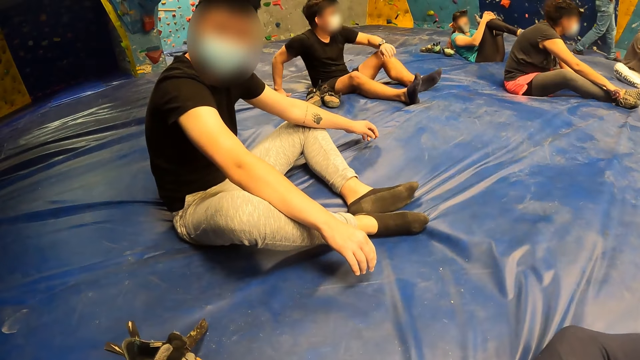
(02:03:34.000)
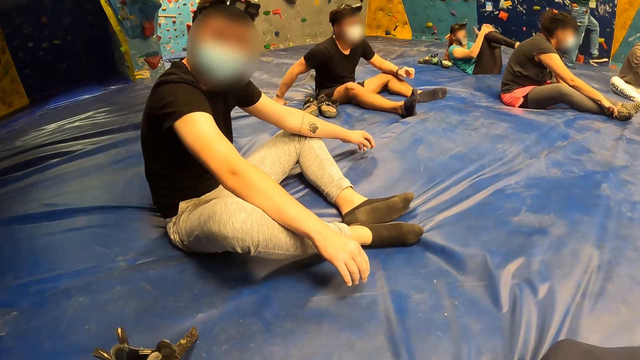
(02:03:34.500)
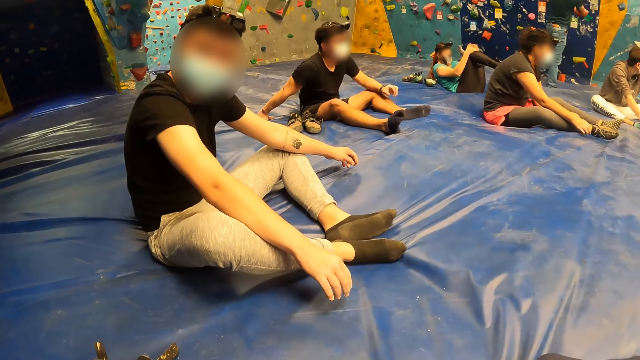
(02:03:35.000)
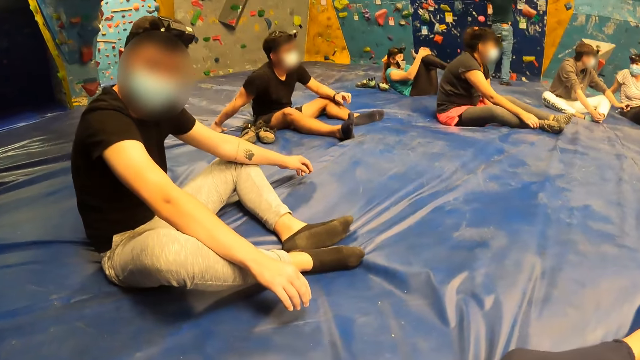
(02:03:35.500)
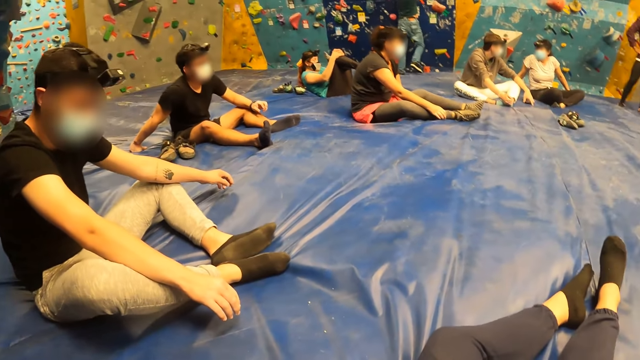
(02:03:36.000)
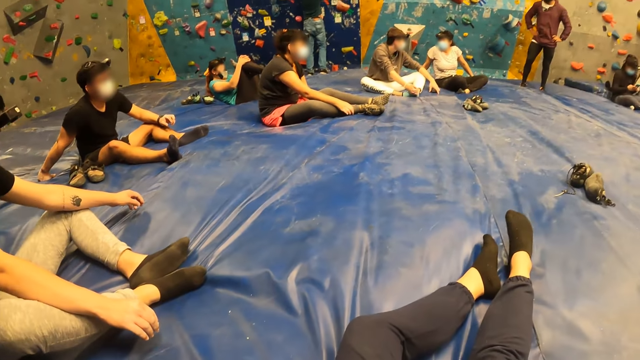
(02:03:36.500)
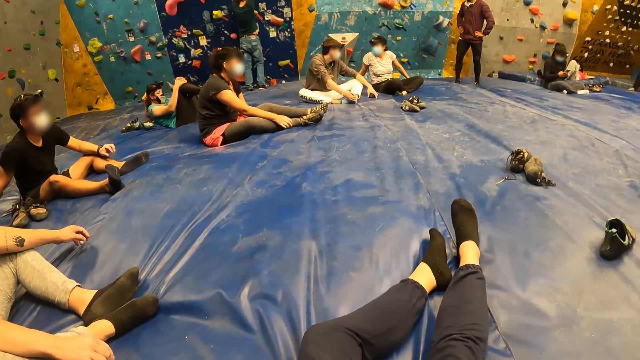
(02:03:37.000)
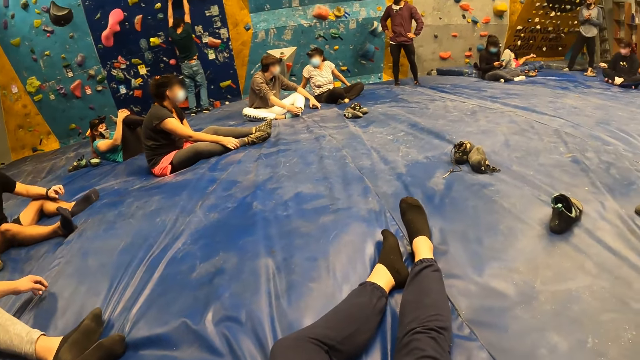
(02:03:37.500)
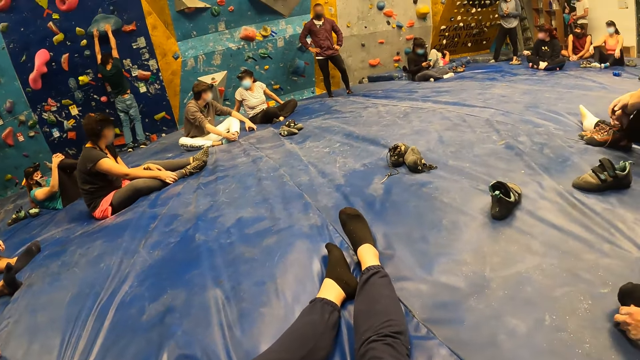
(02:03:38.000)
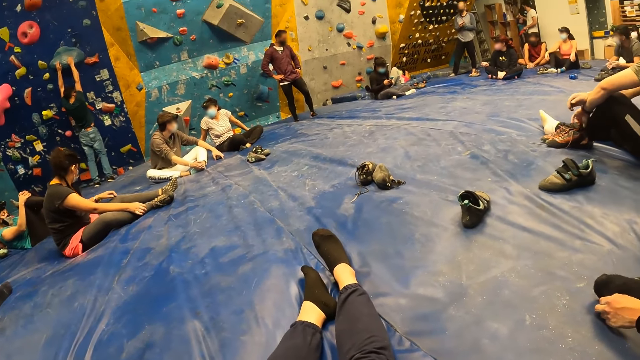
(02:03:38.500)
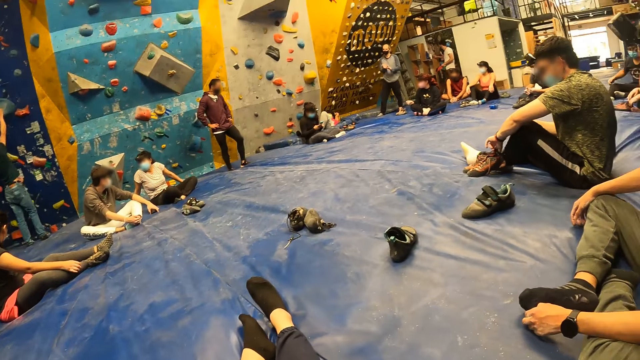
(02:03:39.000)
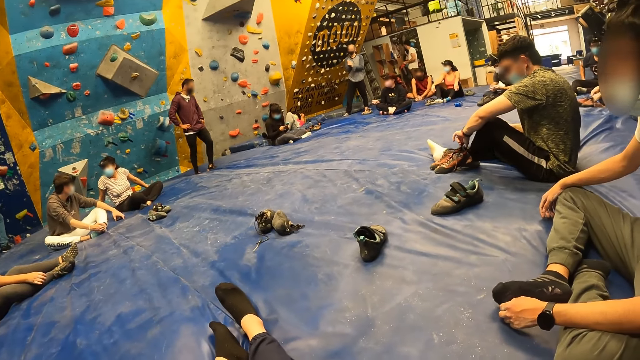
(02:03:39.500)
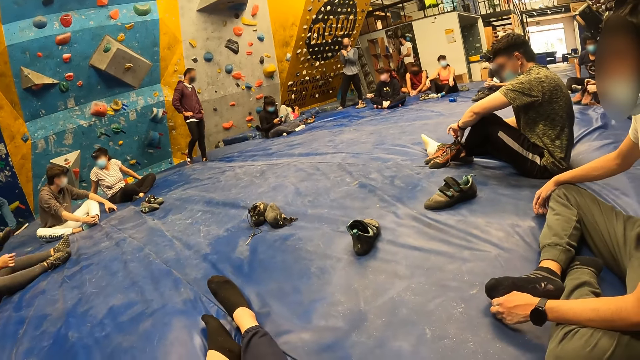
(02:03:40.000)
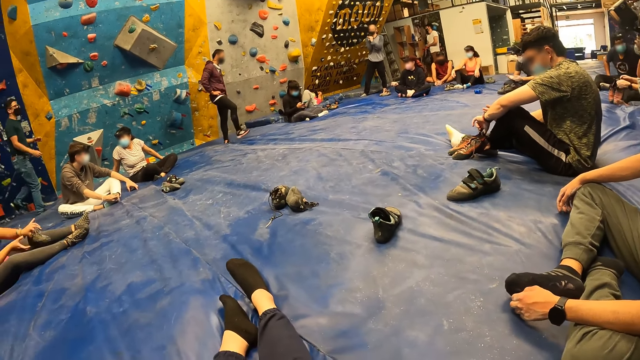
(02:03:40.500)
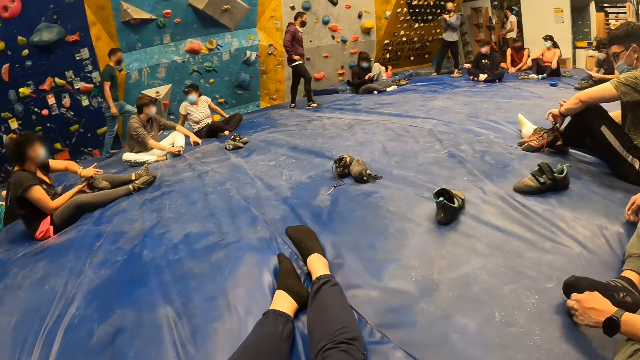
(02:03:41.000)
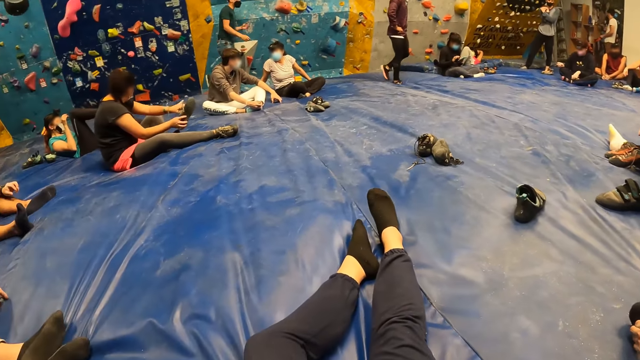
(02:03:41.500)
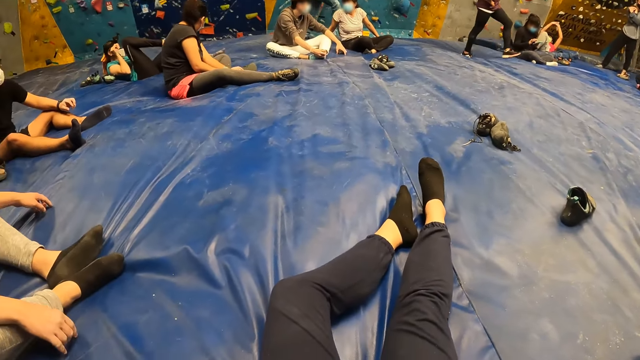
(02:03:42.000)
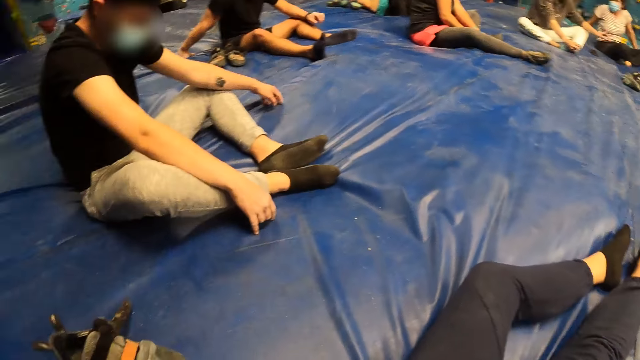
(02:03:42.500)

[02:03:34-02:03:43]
The camera wearer stretches feet. A person and an instructor walk around in the room.

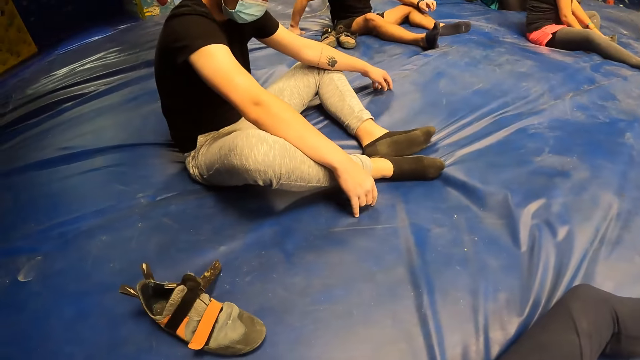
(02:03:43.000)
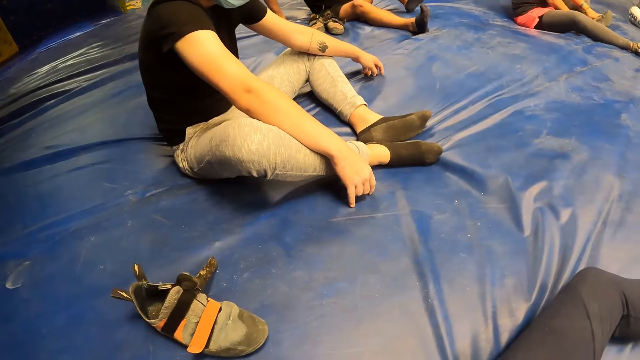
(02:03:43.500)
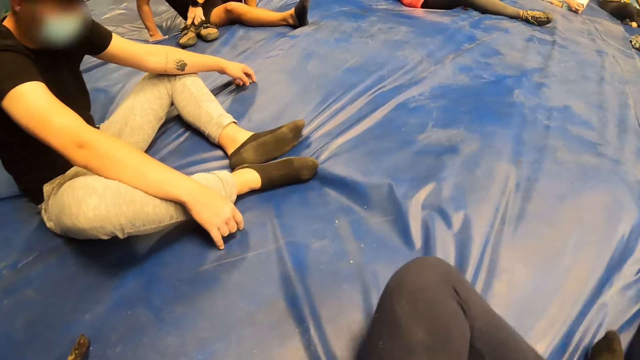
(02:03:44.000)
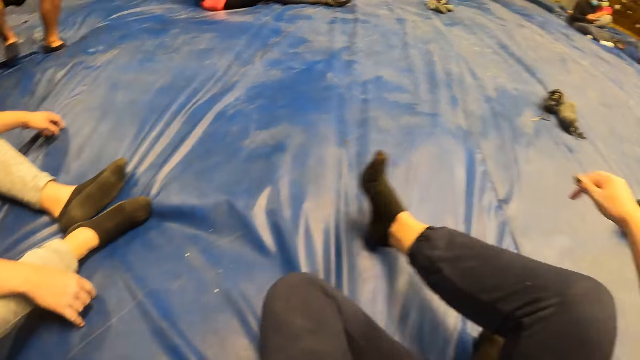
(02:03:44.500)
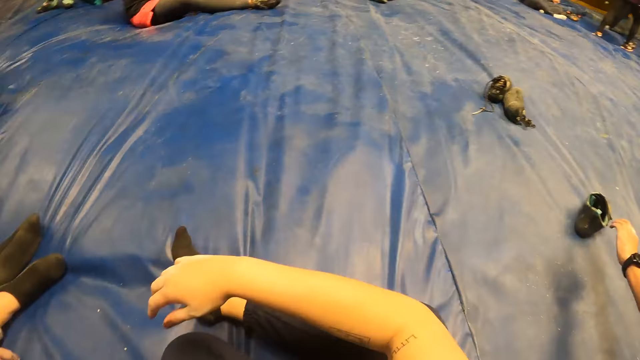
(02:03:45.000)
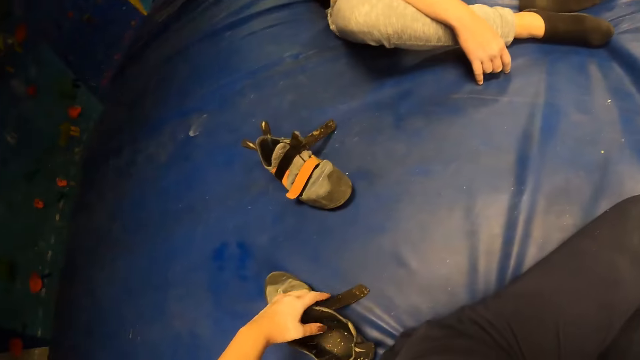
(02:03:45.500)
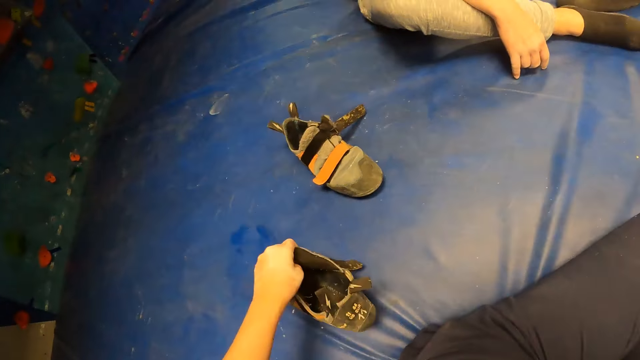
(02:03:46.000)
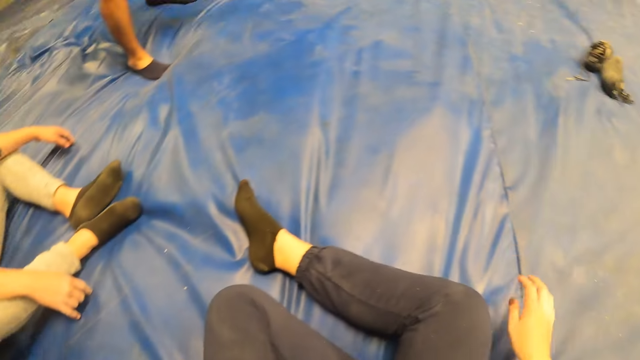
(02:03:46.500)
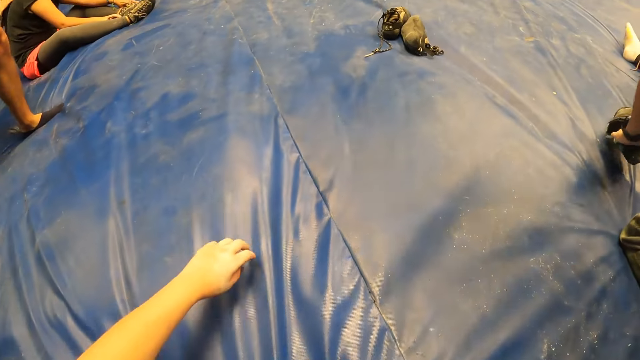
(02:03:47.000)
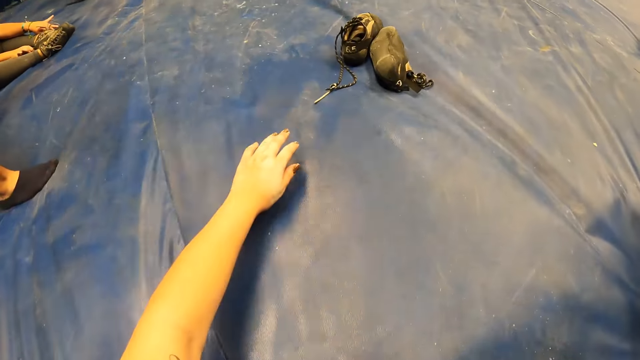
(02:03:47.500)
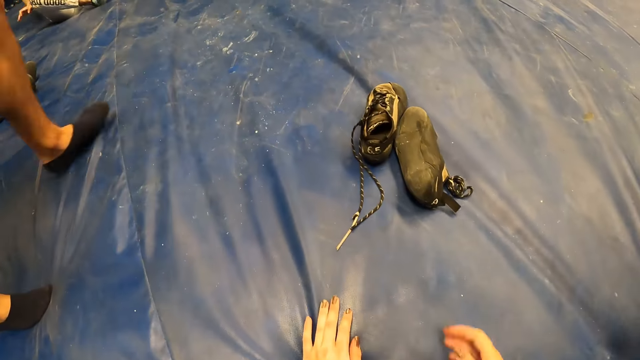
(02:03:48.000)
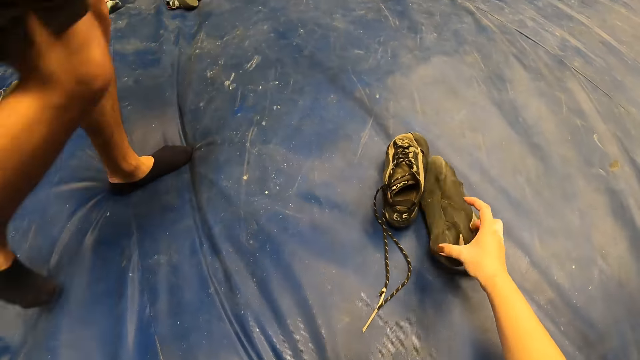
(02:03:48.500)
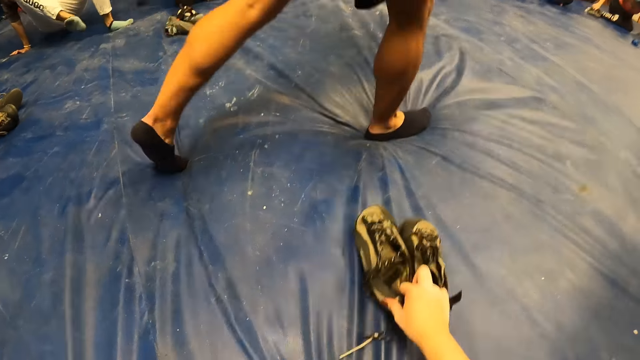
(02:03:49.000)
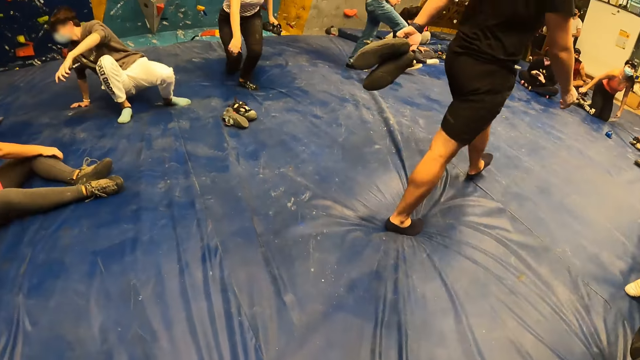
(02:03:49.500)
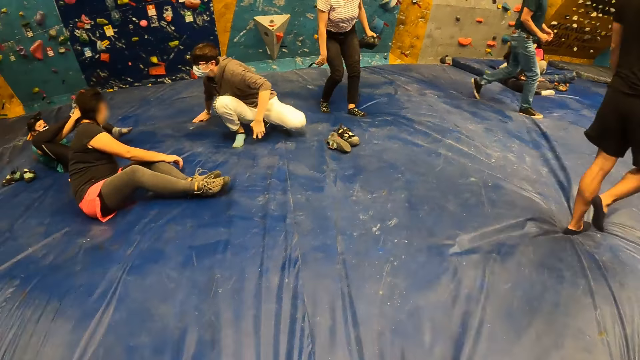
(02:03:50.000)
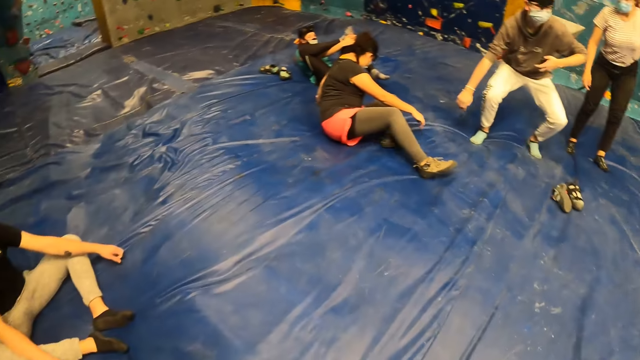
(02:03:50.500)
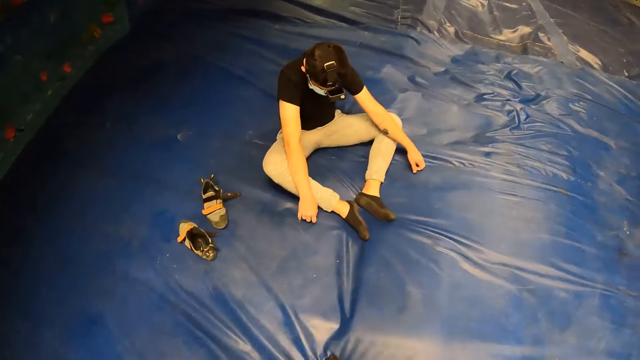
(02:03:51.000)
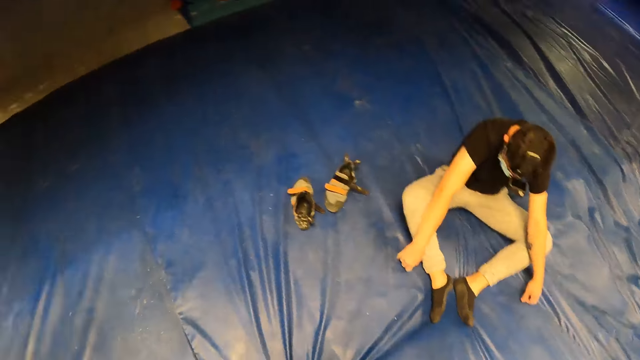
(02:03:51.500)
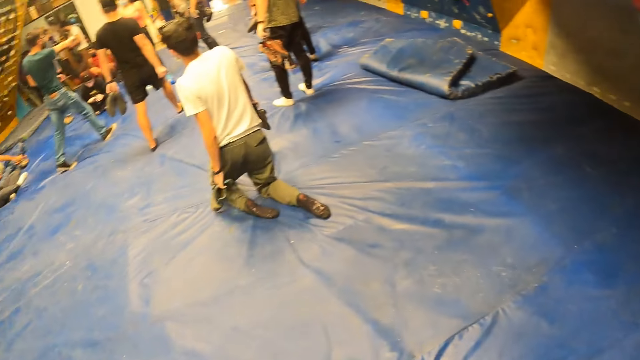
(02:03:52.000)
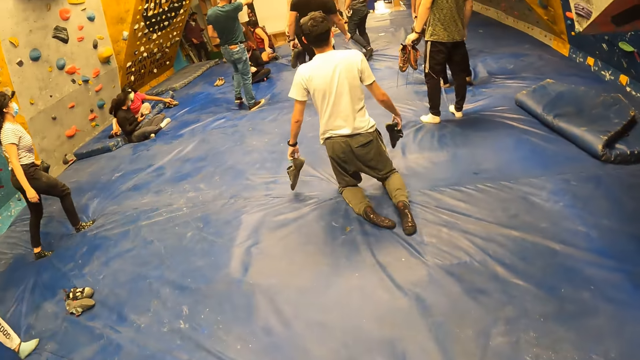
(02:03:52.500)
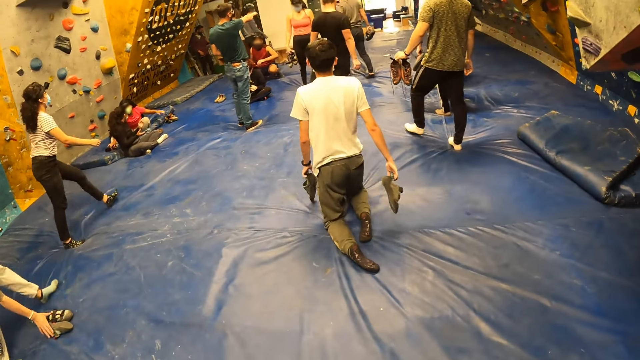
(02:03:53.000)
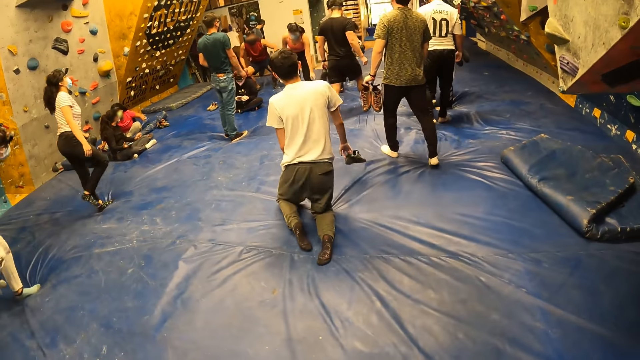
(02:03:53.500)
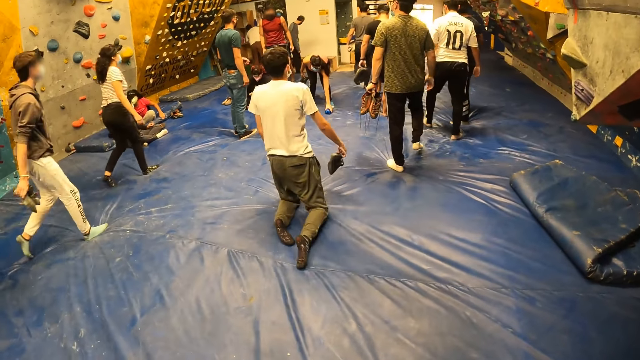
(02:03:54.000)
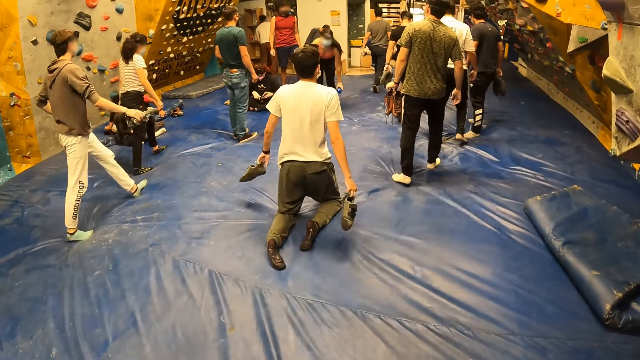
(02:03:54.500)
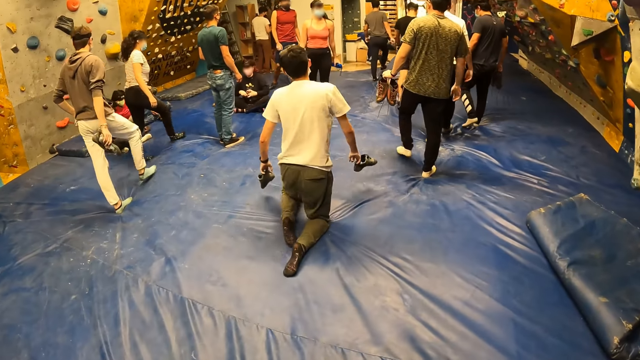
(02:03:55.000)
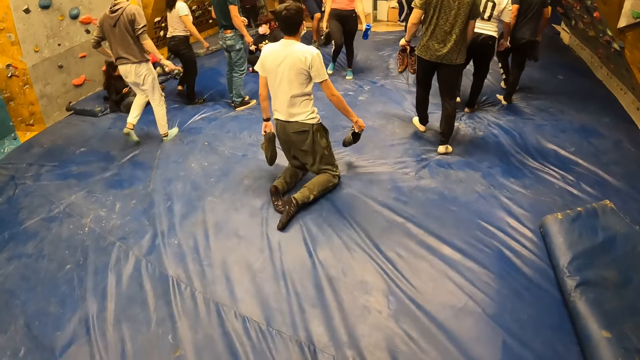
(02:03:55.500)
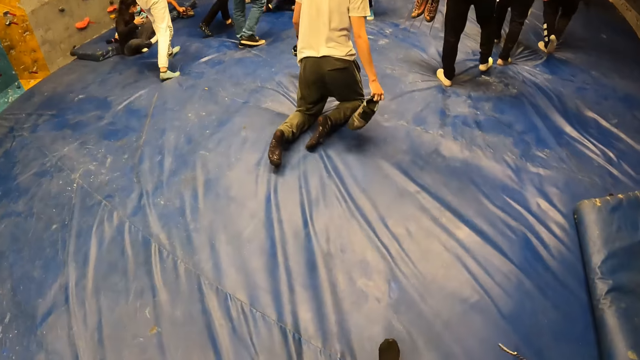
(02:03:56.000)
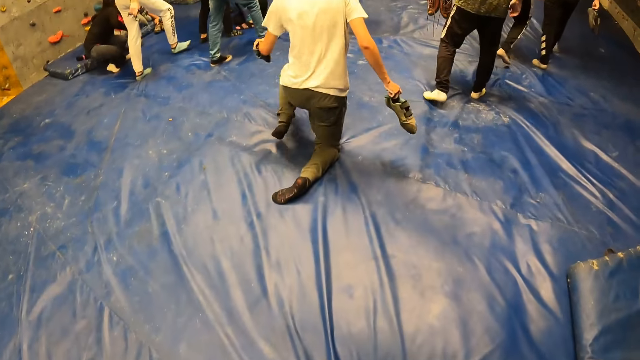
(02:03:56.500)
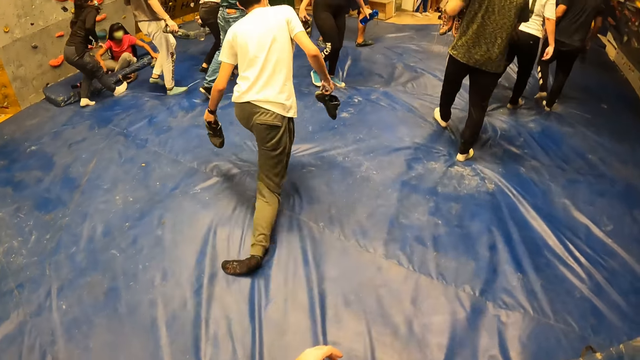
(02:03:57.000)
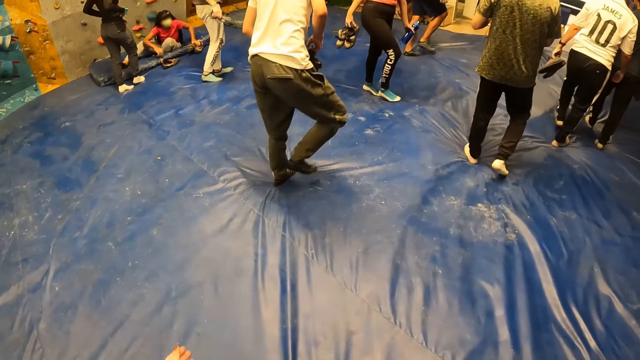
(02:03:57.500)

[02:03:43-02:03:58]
A person picks shoes. The camera wearer adjusts legs. She touches a shoe with her left hand. She adjusts the shoe. She crawls forward. She picks a pair of shoes with her right hand. The person walks in front of the camera wearer. The person and other persons stand. The camera wearer stands up. She turns around in the room. The persons and other persons walk in the room. The camera wearer walks around in the room. She walks towards the locker room.
